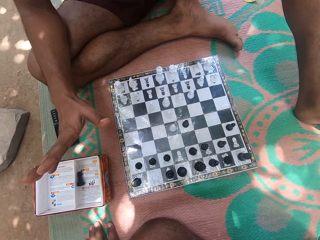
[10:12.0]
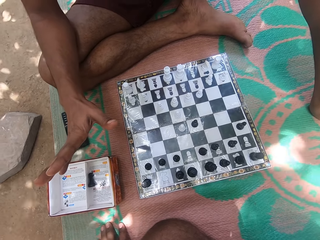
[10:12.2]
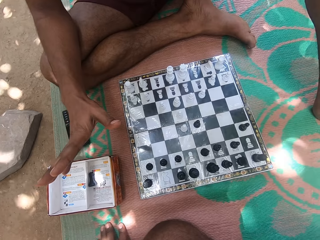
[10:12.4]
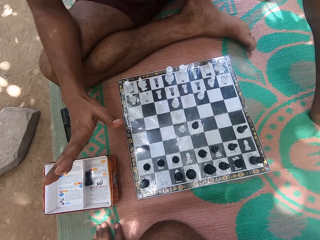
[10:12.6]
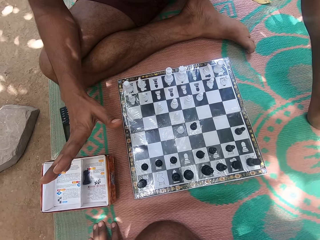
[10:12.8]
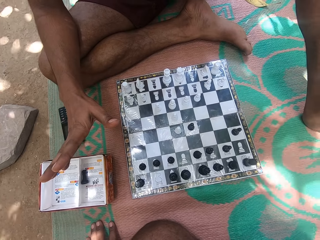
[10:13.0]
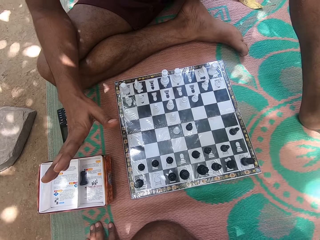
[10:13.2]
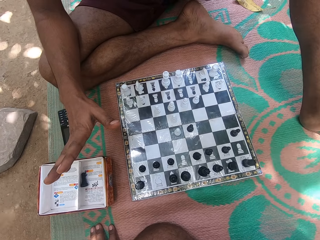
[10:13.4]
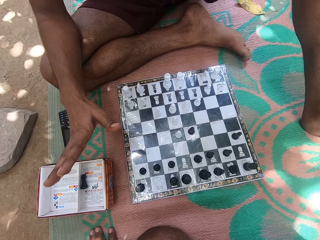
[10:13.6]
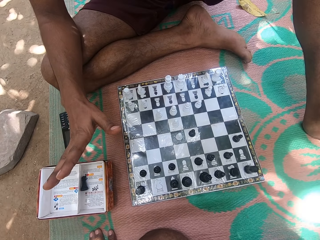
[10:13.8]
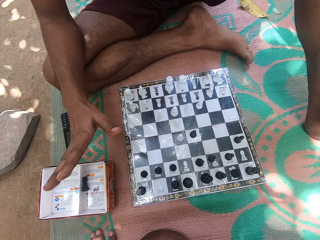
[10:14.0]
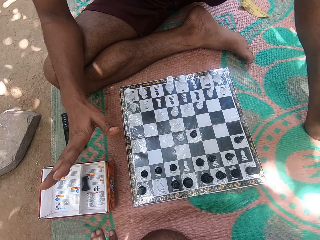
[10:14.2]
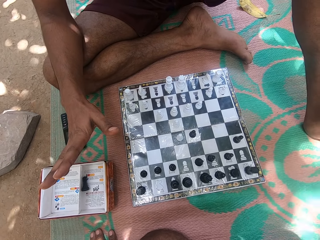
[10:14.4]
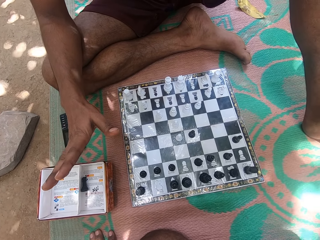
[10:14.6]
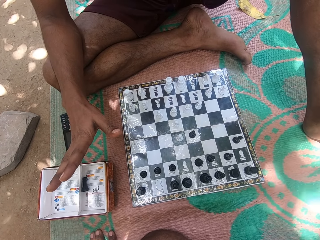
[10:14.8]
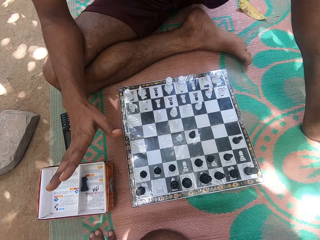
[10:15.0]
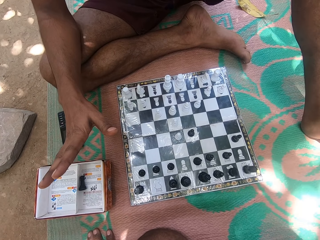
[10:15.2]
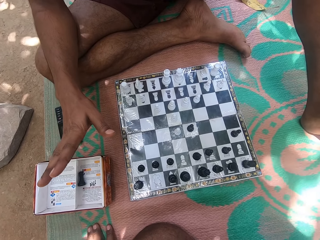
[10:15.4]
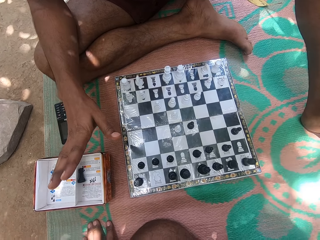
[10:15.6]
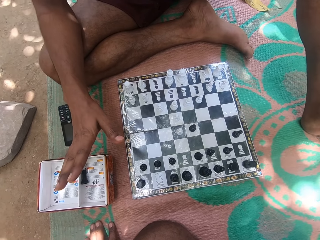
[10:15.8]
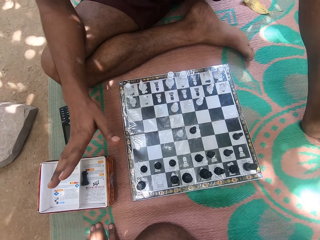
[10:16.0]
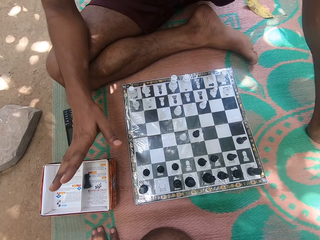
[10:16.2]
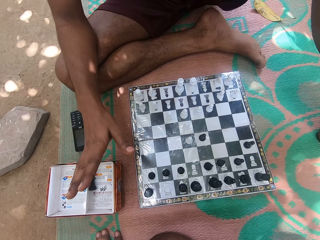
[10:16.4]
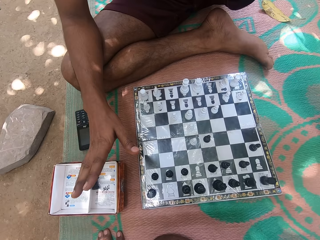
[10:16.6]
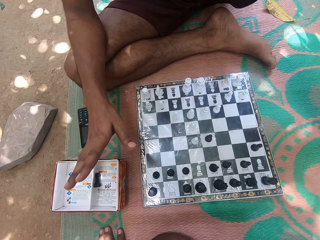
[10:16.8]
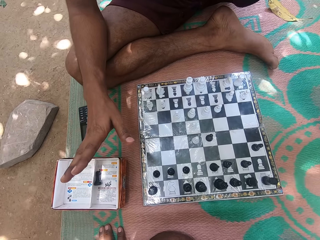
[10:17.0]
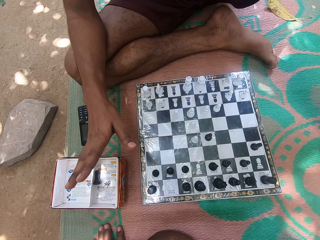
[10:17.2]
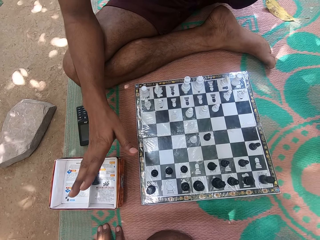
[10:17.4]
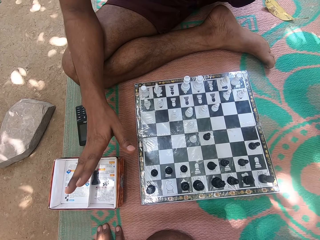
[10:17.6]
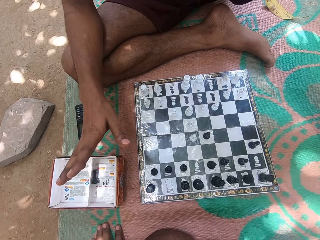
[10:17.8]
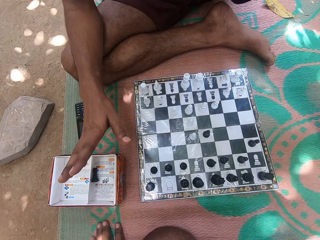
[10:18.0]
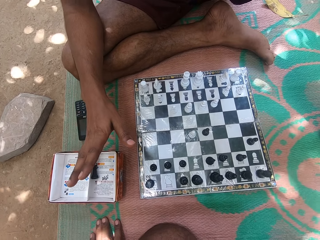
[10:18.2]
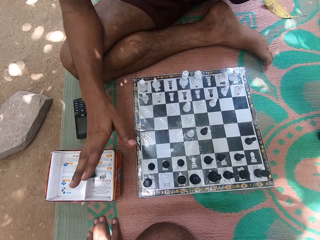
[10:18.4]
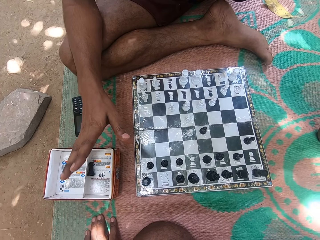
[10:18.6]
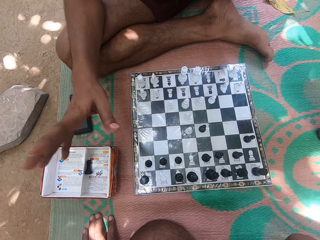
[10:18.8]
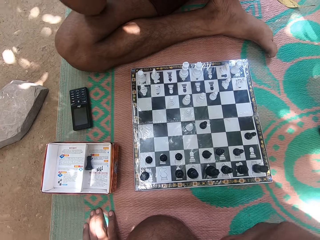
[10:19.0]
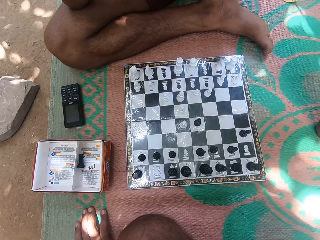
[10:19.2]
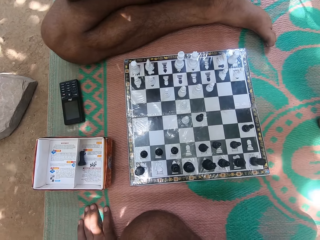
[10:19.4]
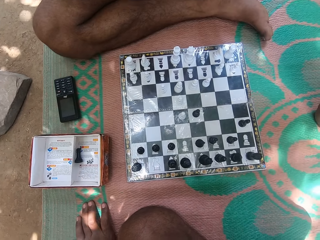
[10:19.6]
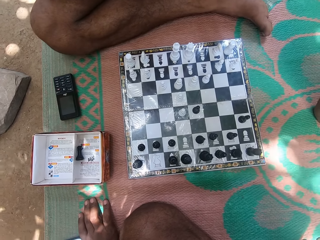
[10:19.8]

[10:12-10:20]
The camera wearer looks at the chess board. They speak to a person. They look at the chess board.

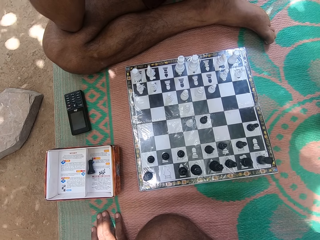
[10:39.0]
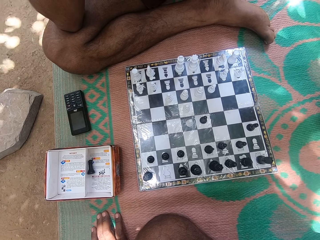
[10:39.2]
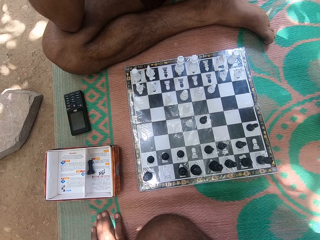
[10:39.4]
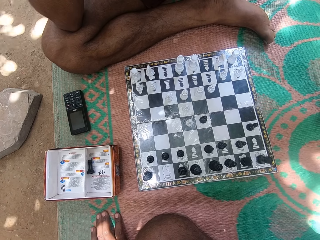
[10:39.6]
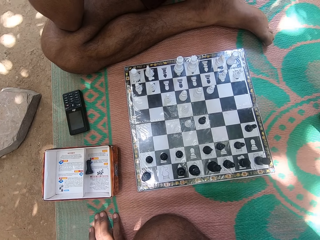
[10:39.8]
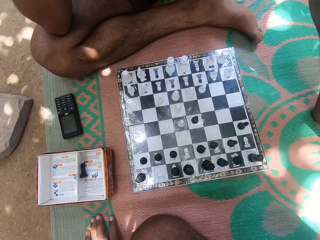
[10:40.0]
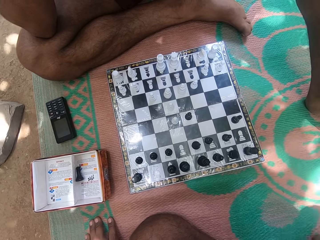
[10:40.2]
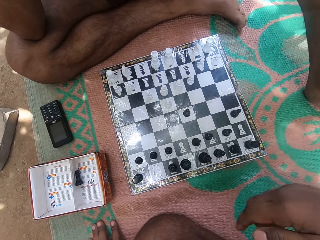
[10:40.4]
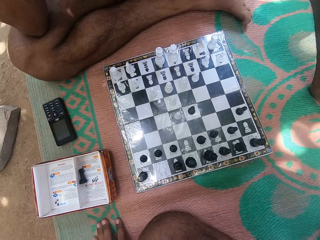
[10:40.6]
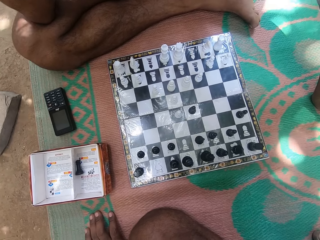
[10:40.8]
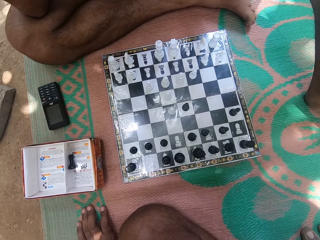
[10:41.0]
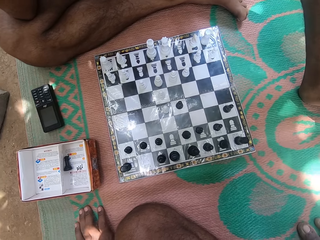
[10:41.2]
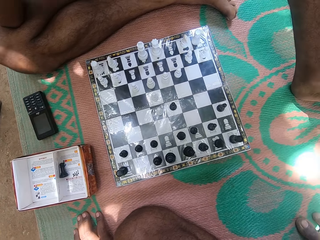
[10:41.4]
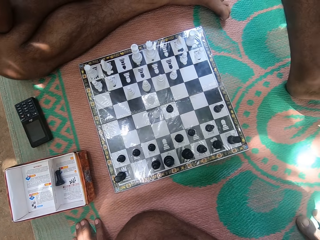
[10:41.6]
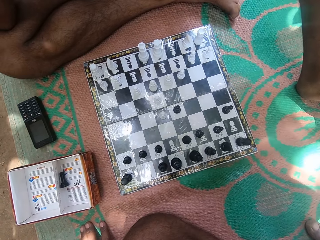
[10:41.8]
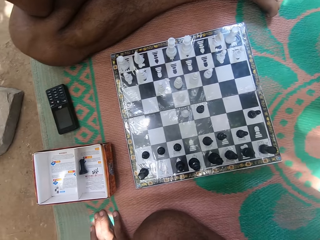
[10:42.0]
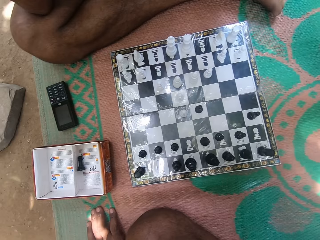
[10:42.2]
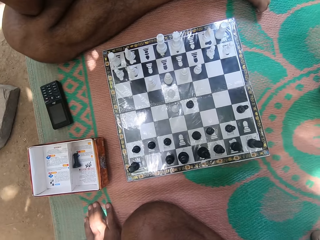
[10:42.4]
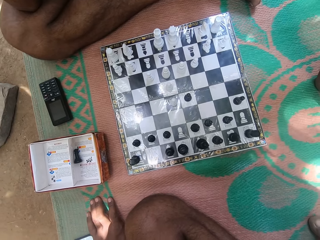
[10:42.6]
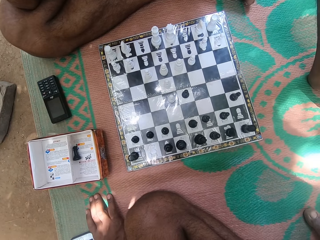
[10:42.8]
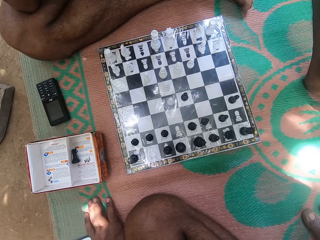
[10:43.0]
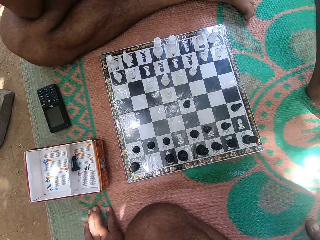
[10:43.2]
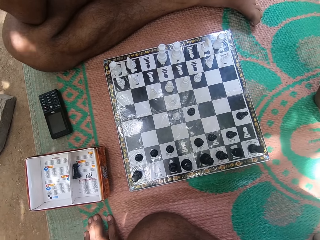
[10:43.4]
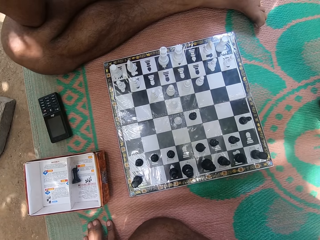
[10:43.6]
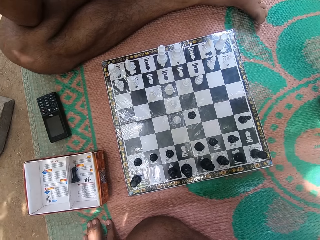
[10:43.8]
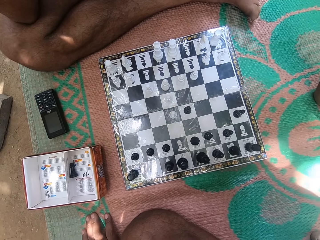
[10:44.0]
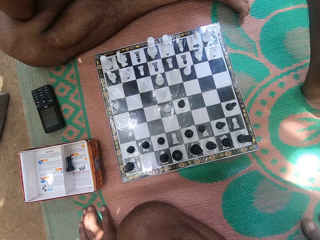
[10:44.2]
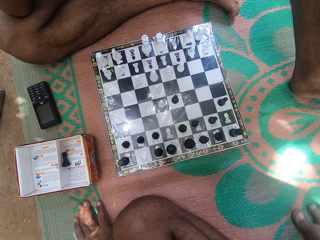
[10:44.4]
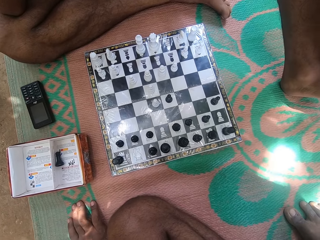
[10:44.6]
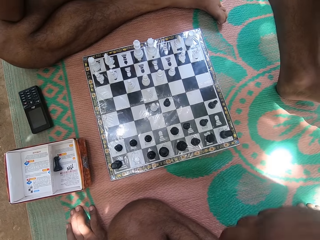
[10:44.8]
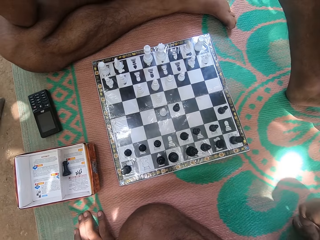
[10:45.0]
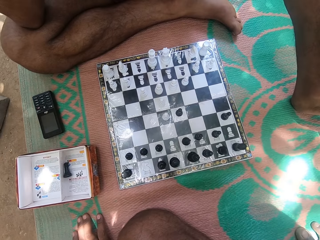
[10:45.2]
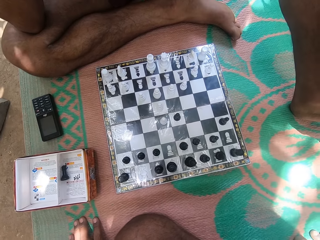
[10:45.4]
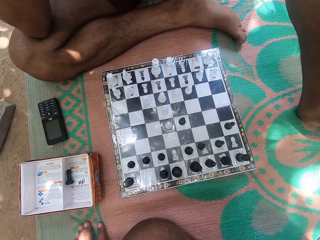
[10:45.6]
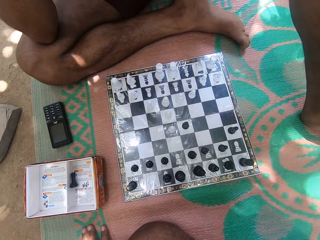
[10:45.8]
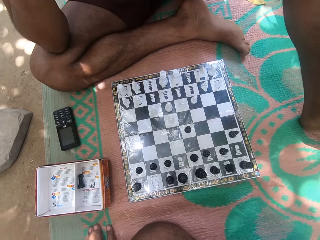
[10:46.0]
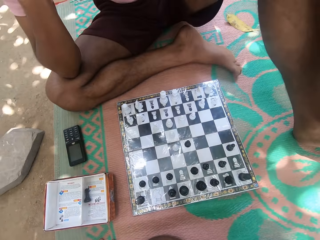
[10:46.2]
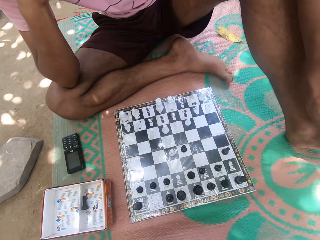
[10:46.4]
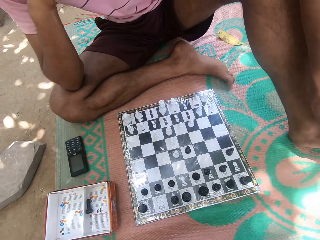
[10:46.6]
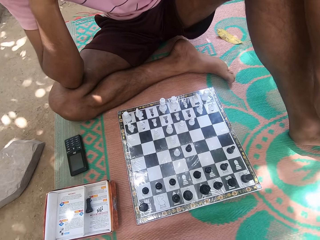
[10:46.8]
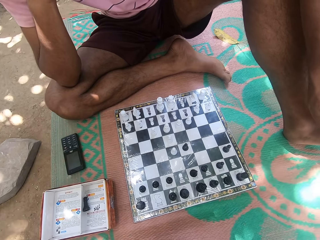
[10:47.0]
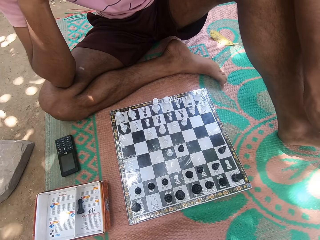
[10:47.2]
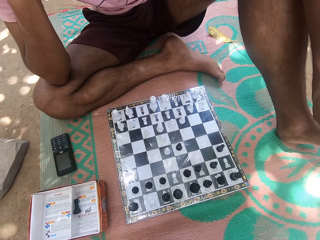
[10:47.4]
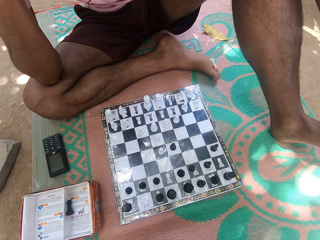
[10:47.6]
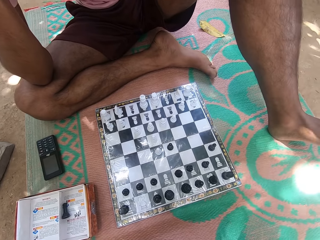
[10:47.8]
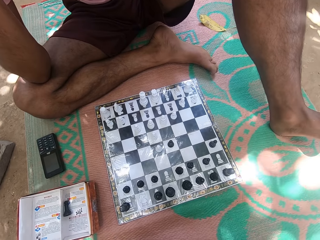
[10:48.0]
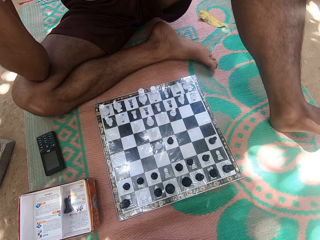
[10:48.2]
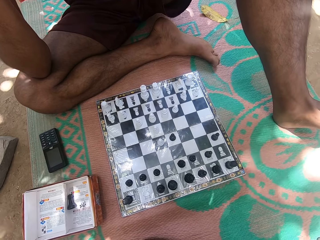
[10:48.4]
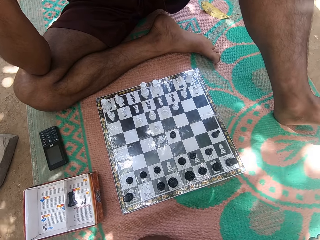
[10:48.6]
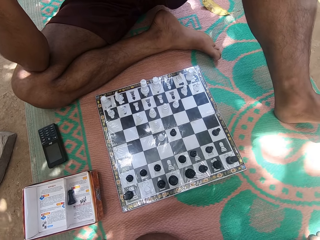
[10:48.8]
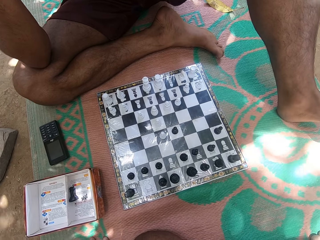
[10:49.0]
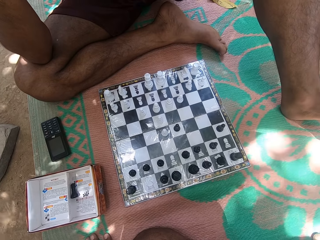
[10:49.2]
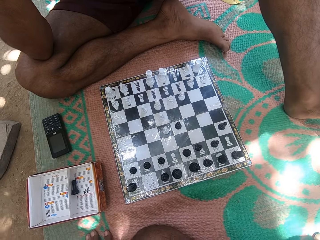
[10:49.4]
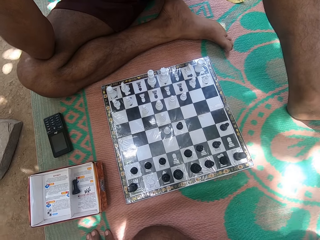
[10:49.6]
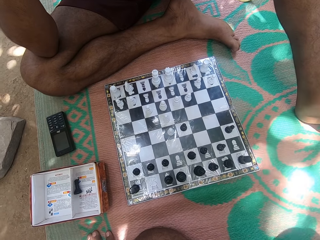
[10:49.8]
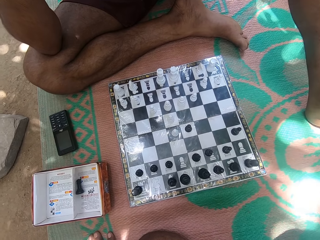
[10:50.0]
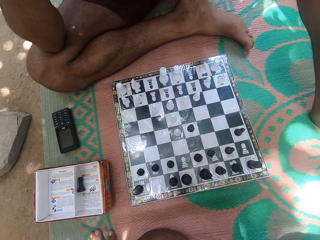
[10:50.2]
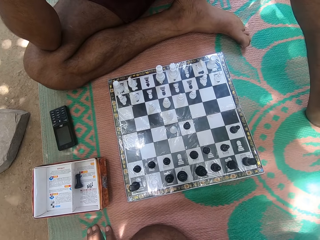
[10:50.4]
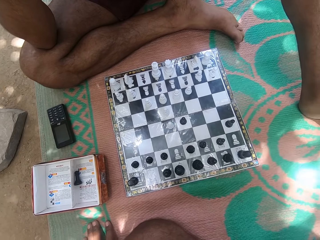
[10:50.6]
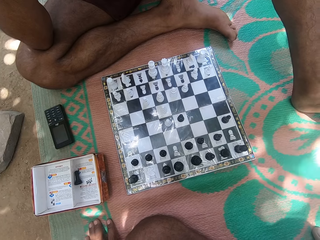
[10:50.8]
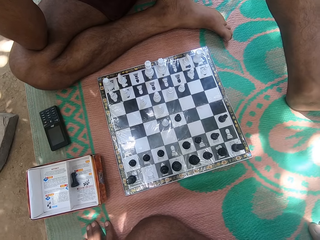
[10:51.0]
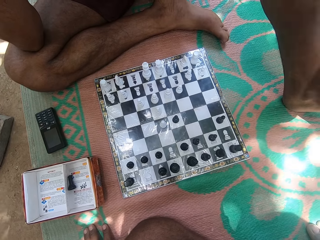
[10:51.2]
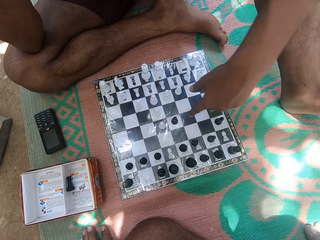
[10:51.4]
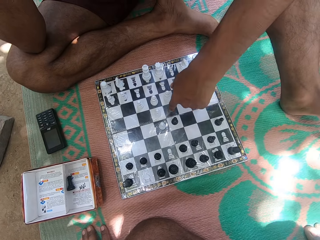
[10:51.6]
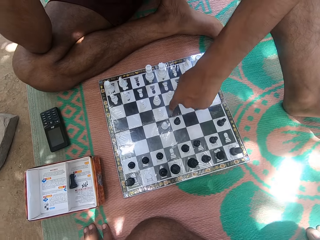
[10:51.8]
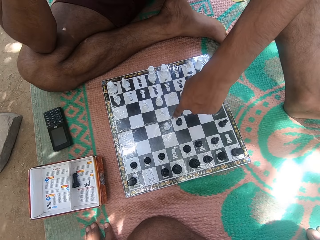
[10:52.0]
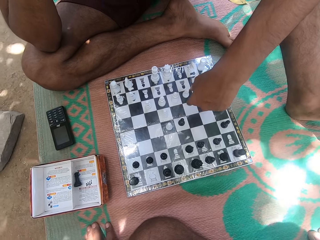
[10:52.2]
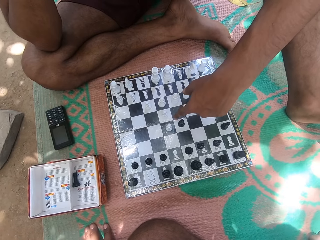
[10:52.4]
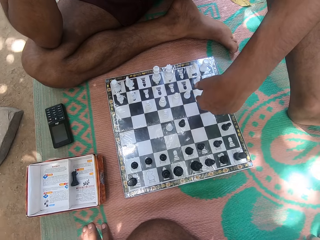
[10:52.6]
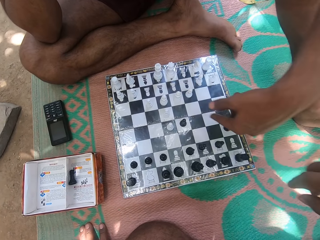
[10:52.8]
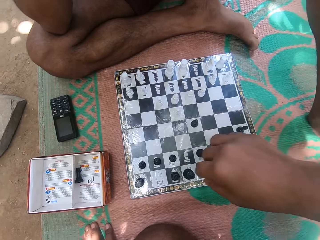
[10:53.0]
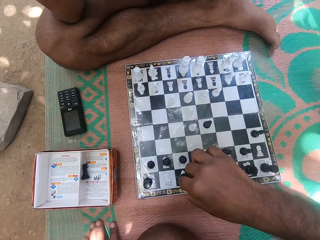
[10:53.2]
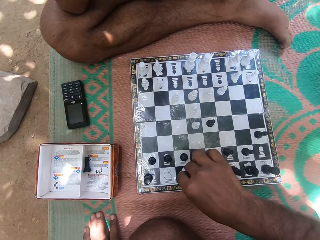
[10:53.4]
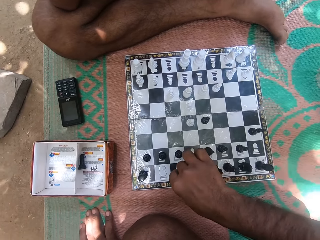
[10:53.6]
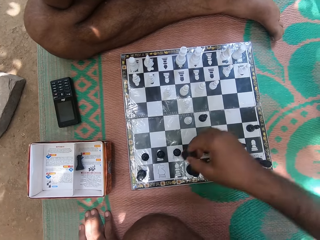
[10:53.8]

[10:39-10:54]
The camera wearer touches the face. They stare at the chess board. They speak to a person. They look at the chess board. The person points to the chess board and speaks to the camera wearer. The camera wearer plays chess. The person stares at the chess board.
